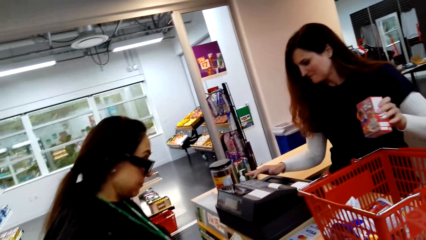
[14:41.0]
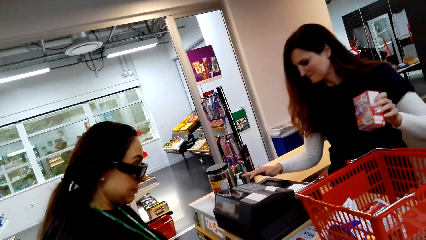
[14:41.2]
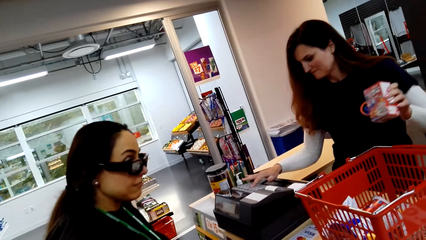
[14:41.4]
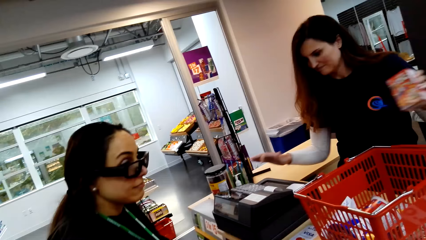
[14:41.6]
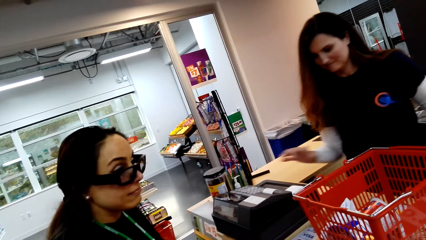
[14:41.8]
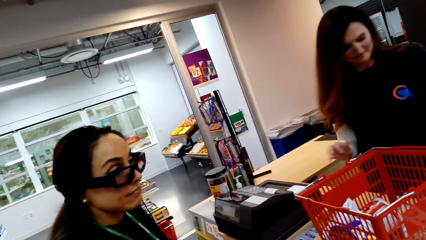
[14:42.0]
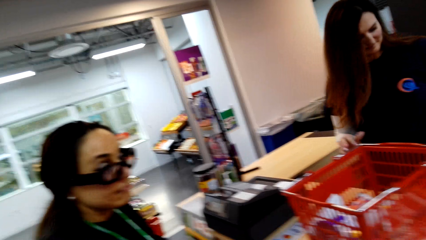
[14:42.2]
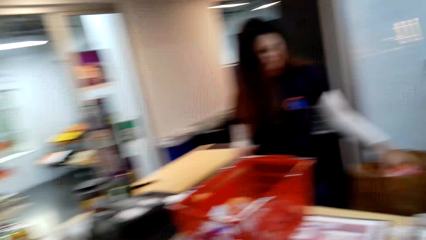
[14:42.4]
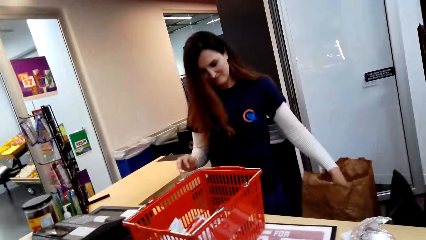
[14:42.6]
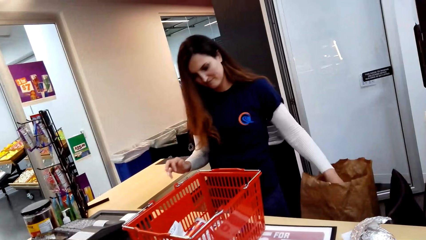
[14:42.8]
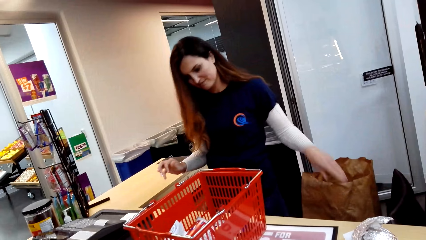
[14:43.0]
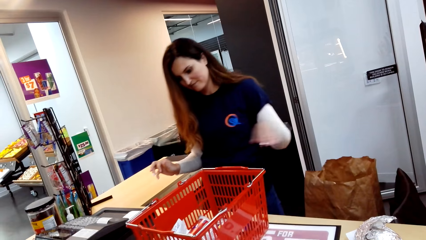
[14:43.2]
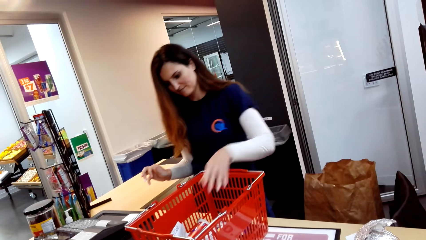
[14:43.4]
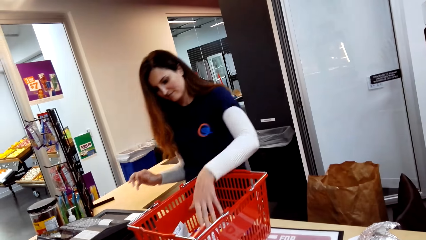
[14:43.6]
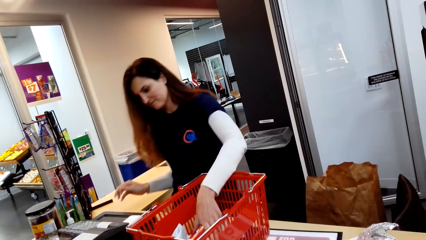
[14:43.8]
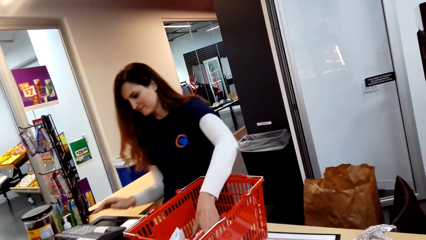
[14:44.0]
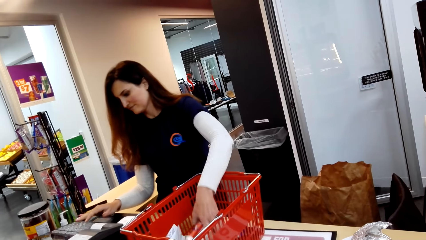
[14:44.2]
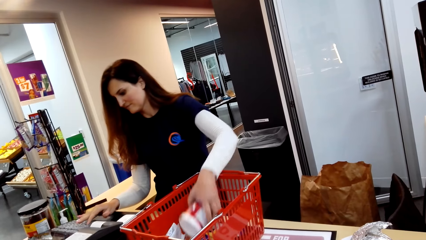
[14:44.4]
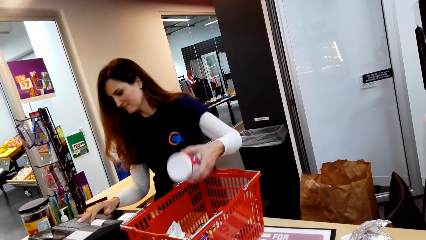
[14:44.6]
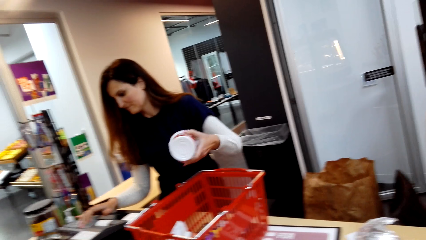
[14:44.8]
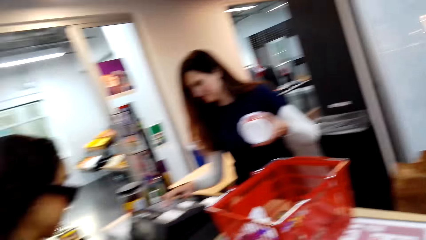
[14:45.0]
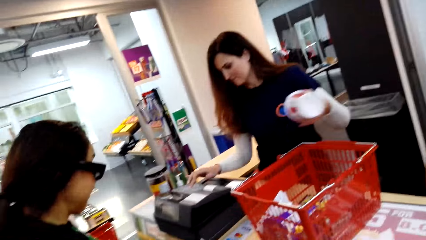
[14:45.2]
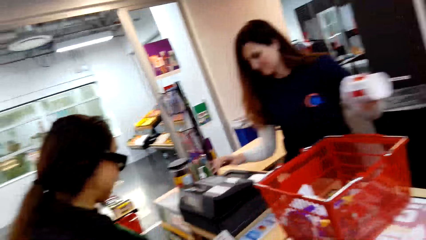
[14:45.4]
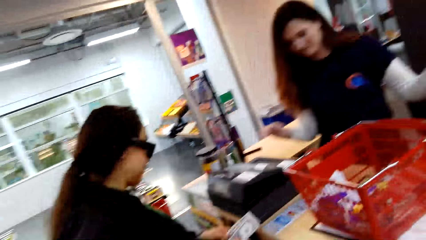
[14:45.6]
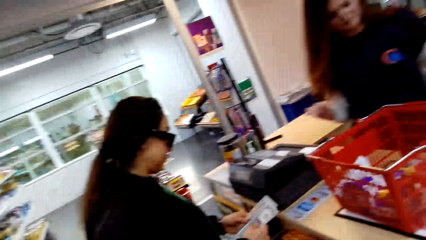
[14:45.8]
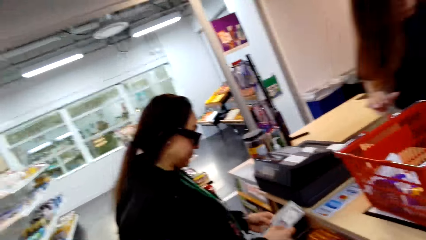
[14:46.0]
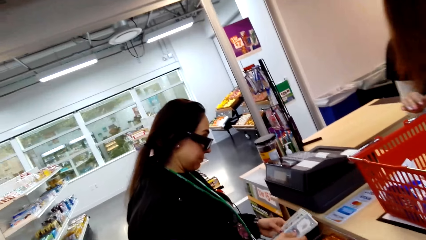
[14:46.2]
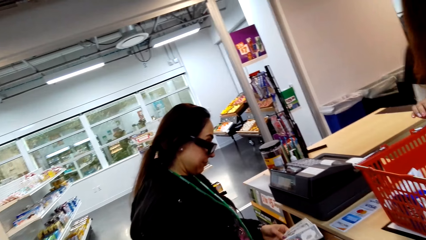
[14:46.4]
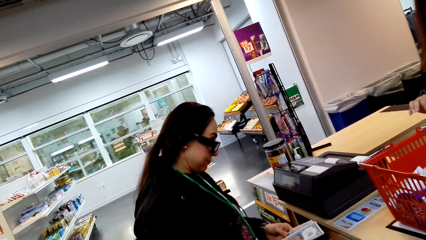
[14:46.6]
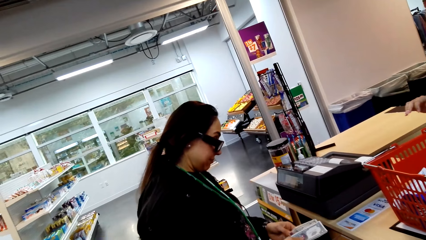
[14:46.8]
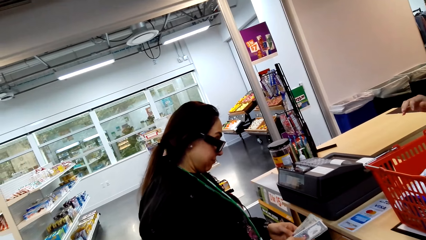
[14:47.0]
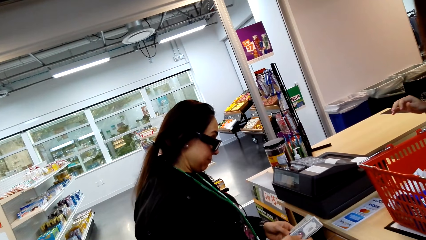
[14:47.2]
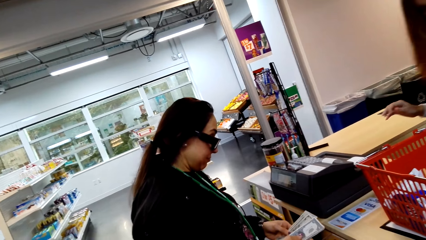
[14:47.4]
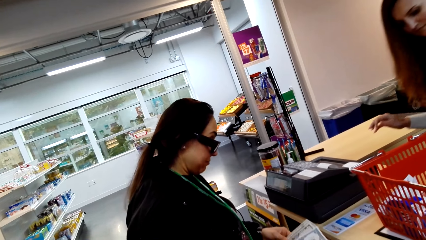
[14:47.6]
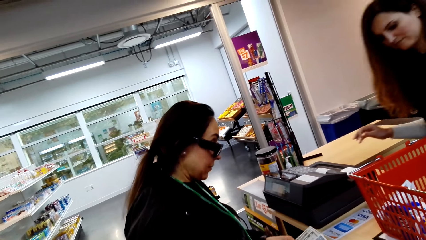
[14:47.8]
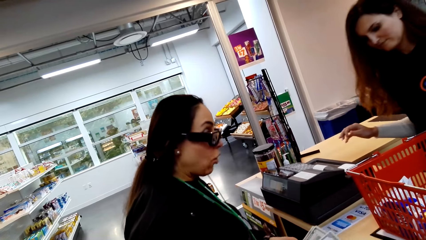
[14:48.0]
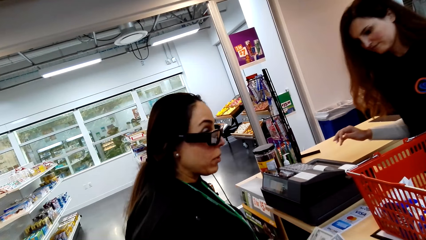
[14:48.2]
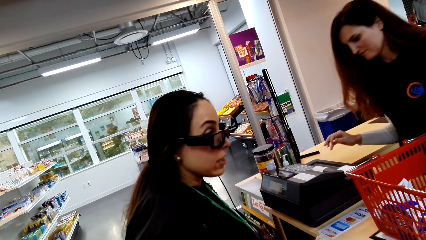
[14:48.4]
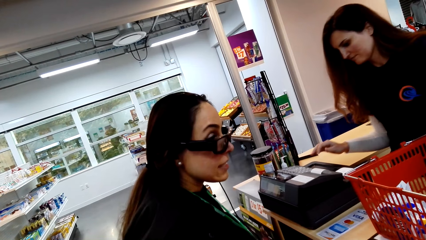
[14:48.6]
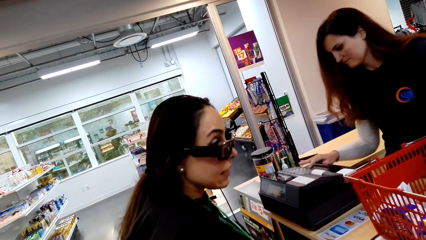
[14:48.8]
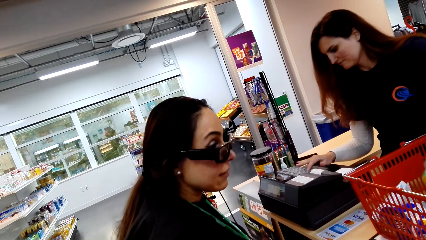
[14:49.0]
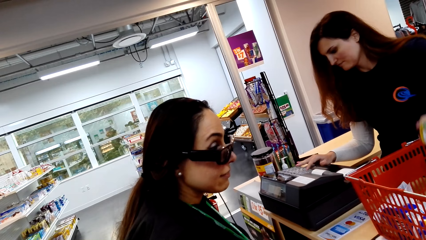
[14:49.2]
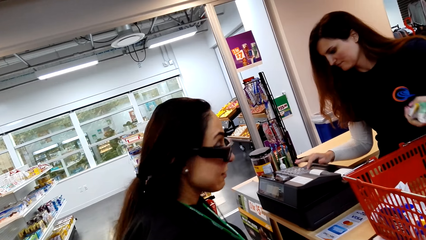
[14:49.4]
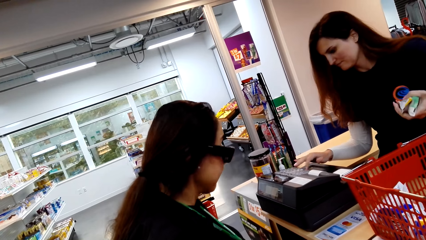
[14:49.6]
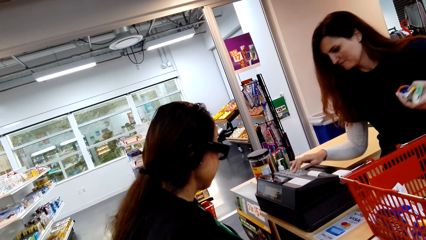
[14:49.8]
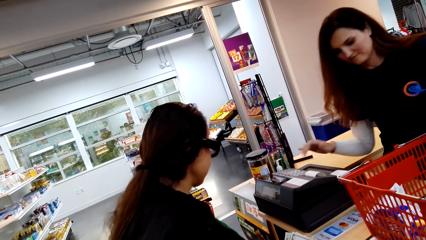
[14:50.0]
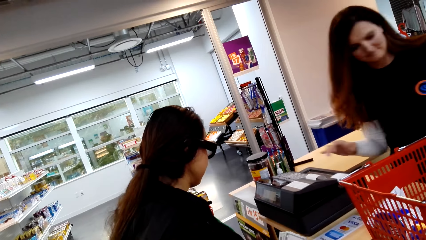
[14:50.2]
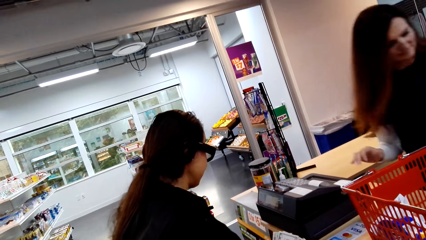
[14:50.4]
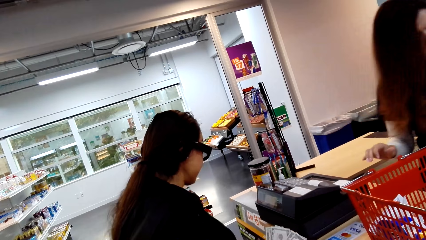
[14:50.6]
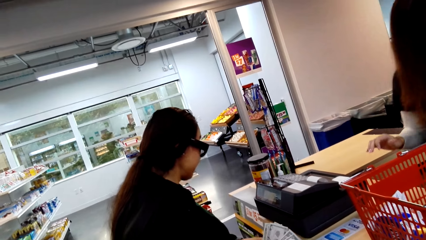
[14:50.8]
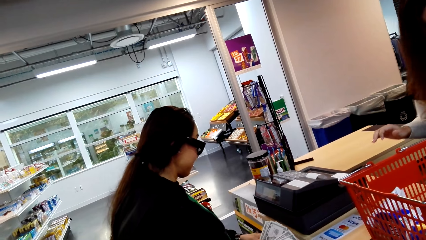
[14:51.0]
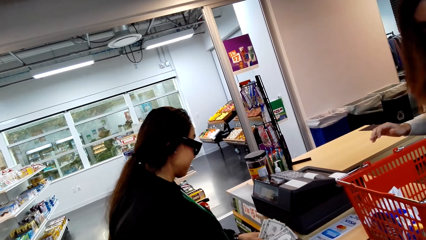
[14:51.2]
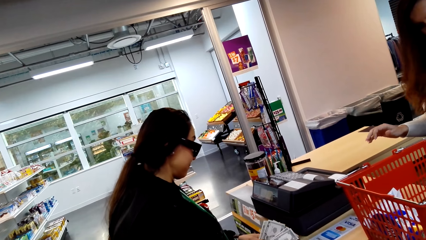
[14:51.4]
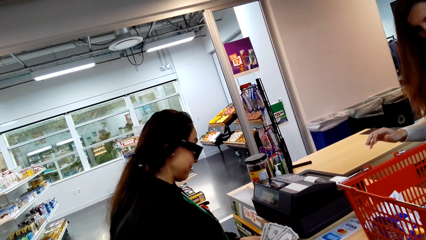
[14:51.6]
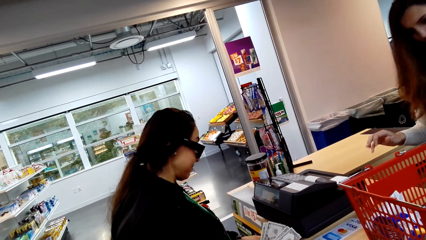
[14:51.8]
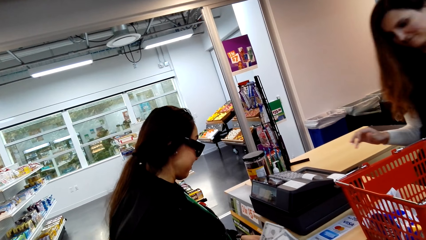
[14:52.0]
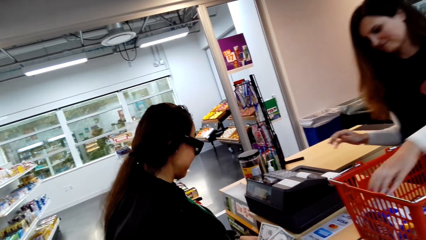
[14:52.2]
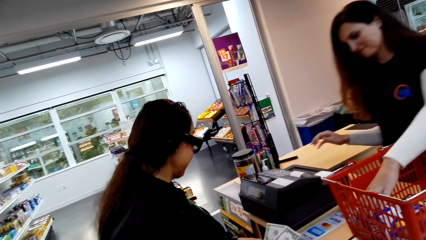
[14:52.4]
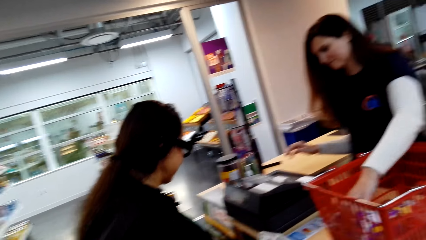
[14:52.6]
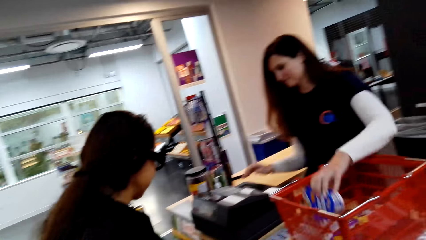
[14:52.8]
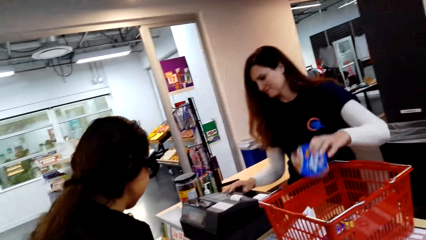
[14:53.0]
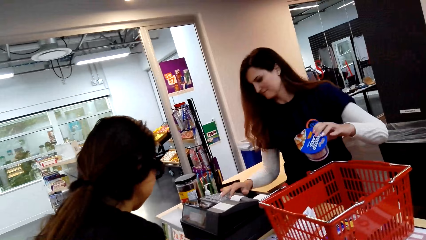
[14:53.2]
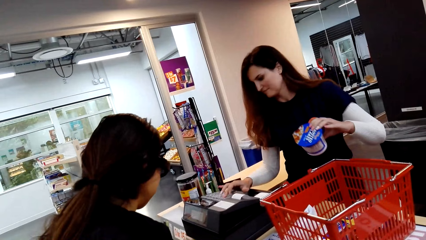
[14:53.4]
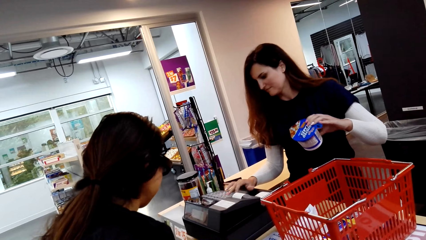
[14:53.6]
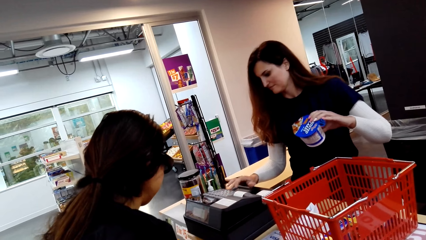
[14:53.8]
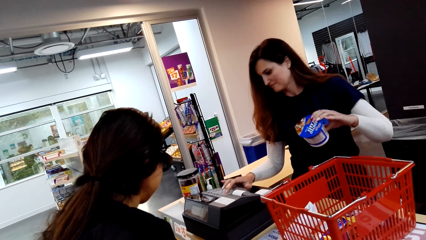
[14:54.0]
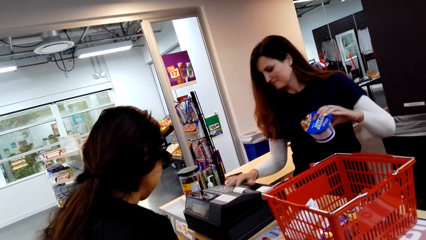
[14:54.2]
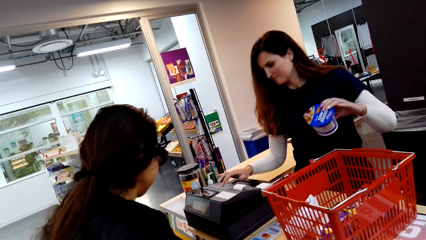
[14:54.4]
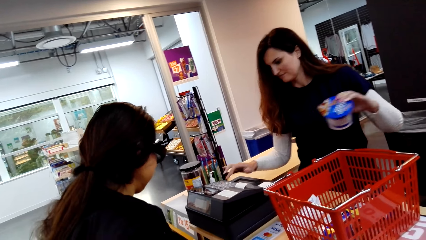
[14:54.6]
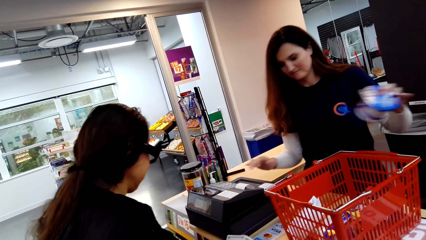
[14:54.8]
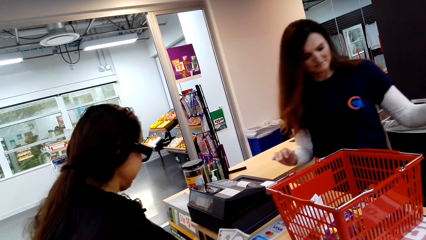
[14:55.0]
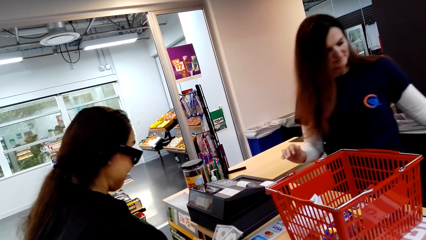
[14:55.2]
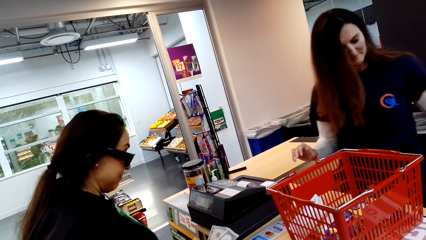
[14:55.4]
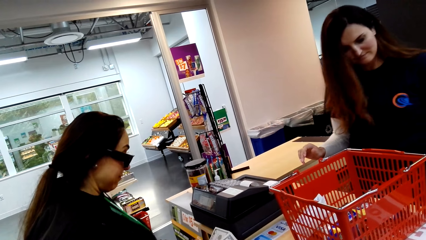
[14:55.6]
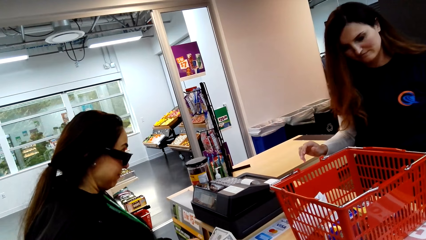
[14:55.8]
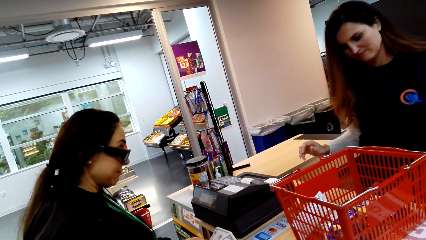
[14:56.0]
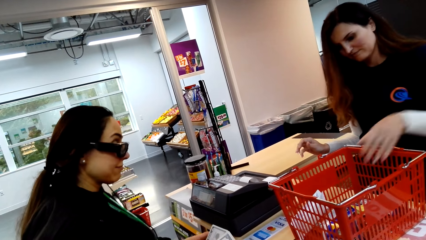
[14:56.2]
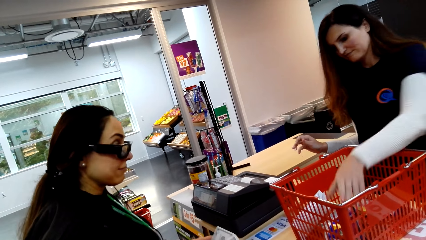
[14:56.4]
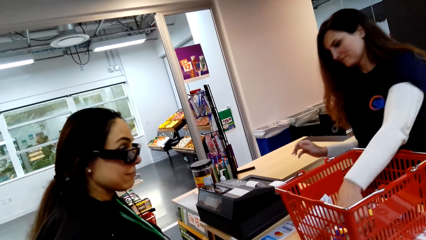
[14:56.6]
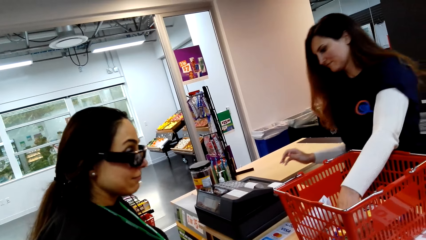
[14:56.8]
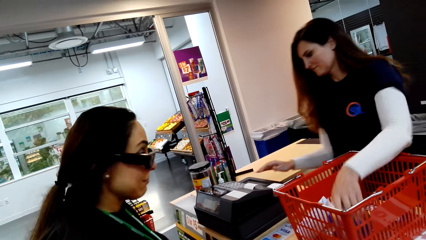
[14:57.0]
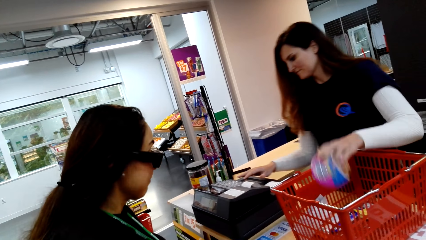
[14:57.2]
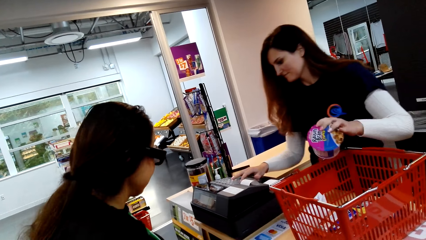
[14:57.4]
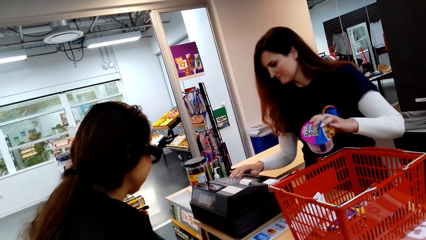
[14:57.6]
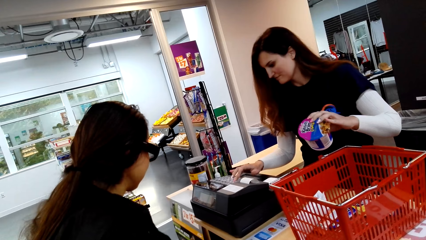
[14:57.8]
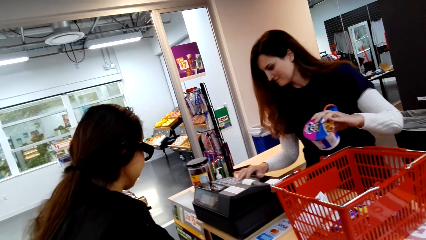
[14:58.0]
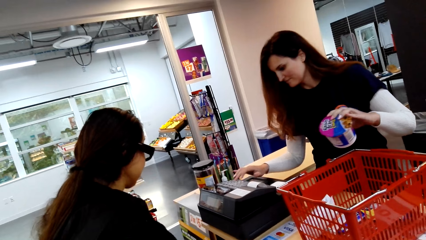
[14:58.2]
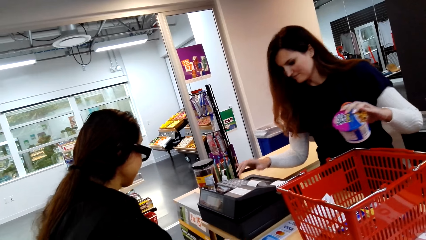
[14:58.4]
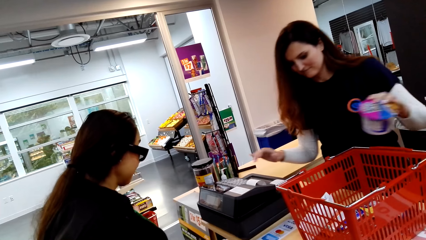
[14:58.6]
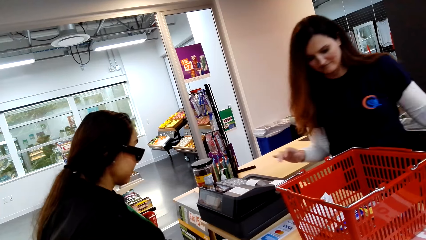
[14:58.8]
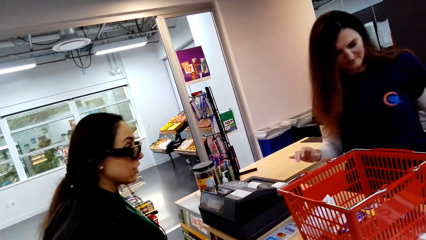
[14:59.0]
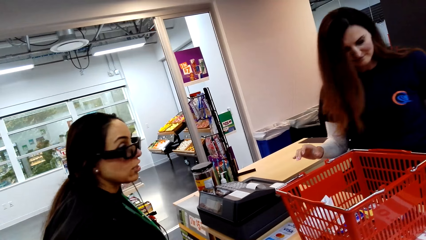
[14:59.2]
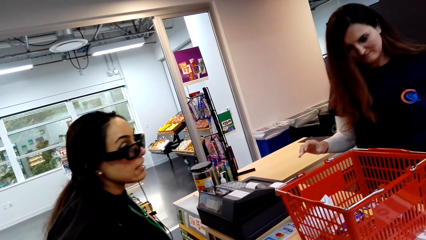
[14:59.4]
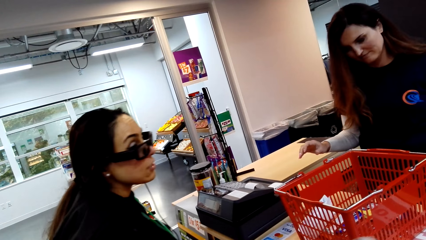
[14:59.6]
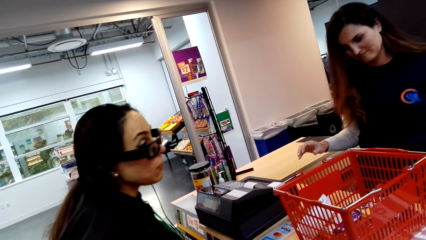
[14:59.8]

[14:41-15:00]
A woman scans the item. The camera wearer moves the camera around. A cashier enters the price on the goods in the machine. The woman scans the item. The camera wearer talks to a person. The cashier enters the price of the goods.
